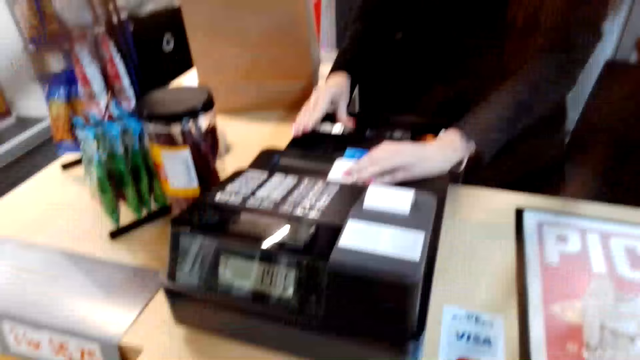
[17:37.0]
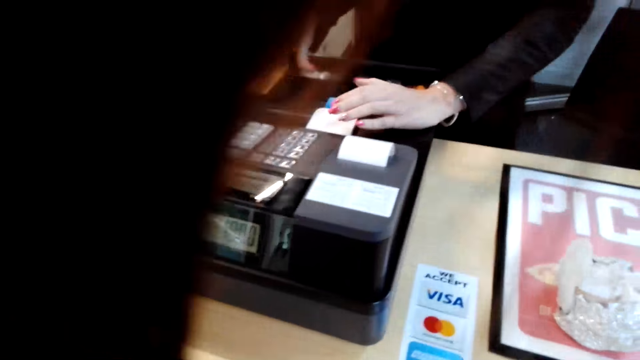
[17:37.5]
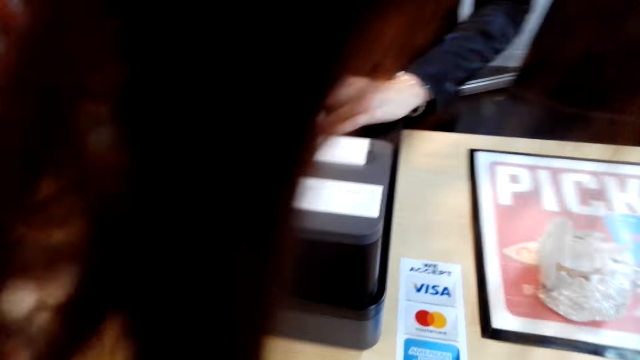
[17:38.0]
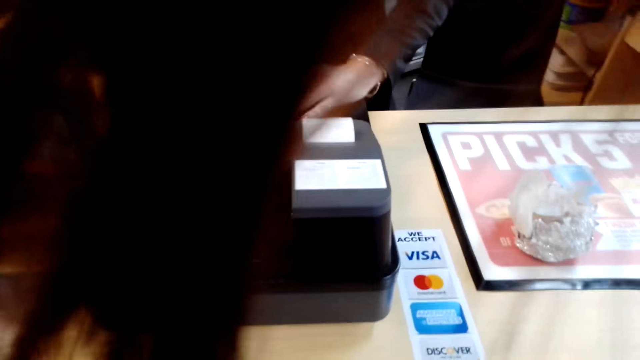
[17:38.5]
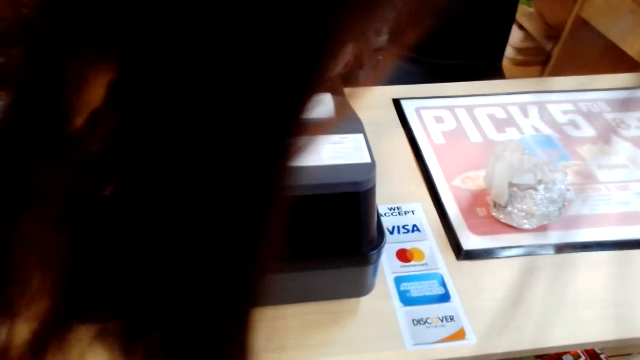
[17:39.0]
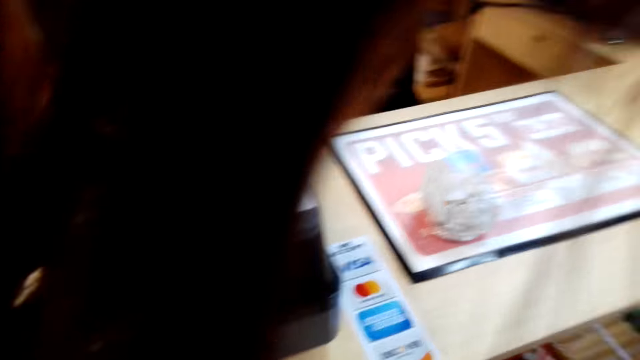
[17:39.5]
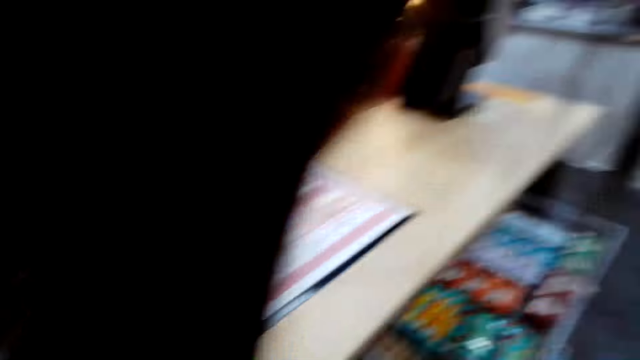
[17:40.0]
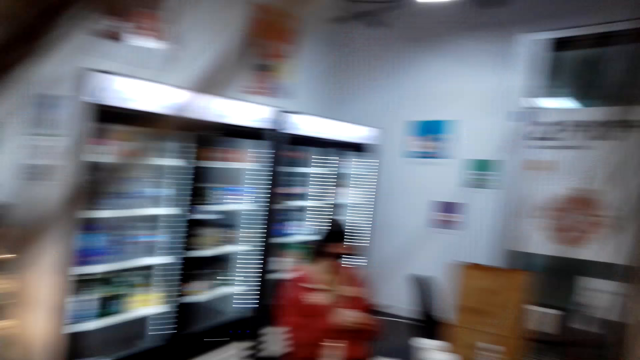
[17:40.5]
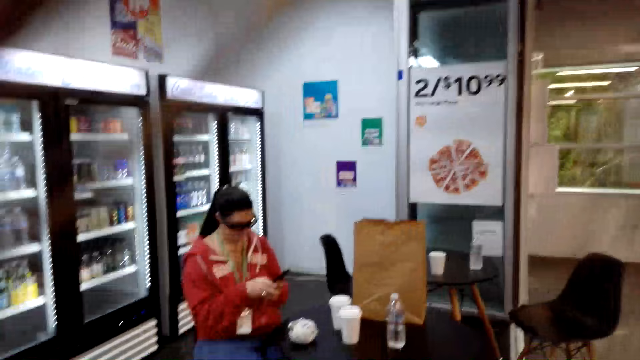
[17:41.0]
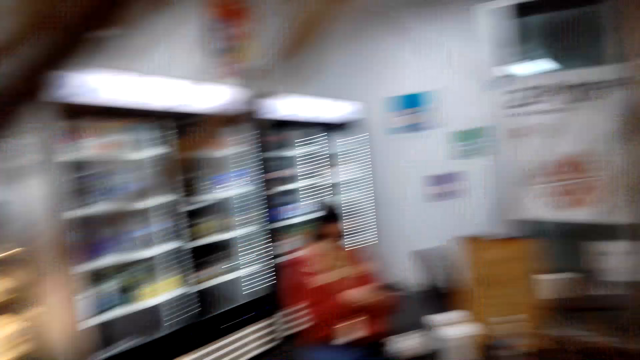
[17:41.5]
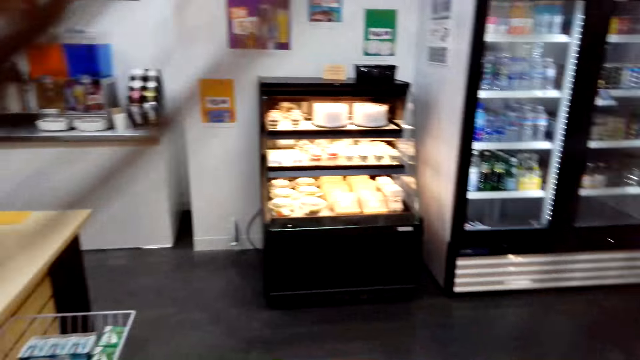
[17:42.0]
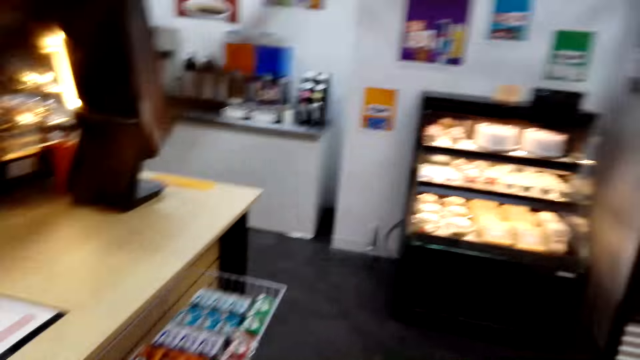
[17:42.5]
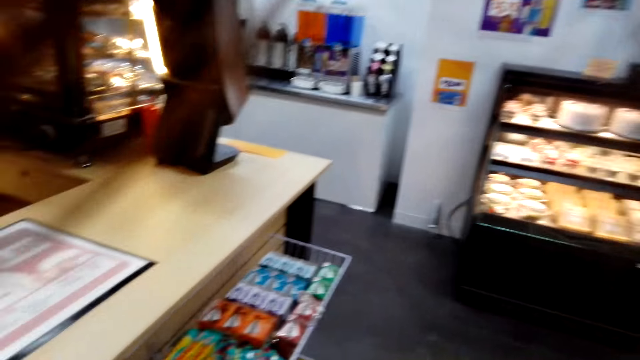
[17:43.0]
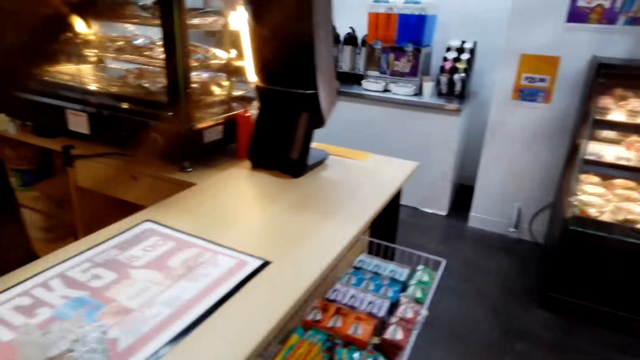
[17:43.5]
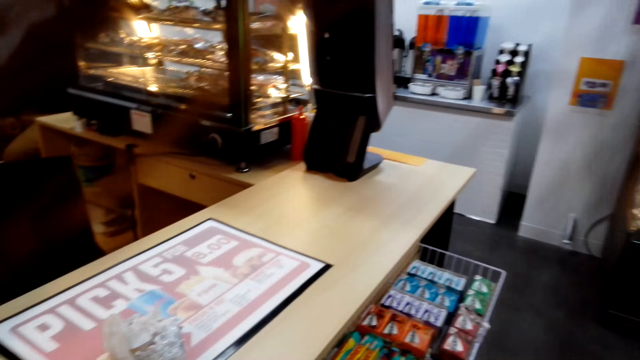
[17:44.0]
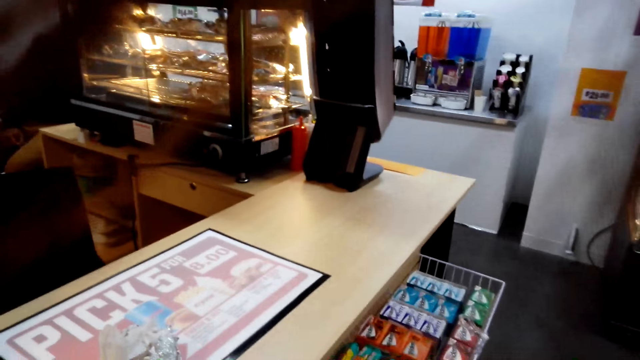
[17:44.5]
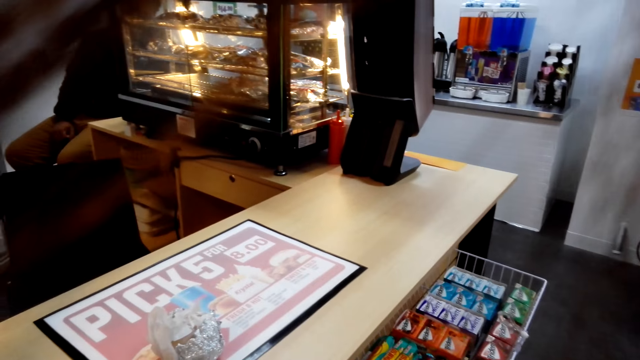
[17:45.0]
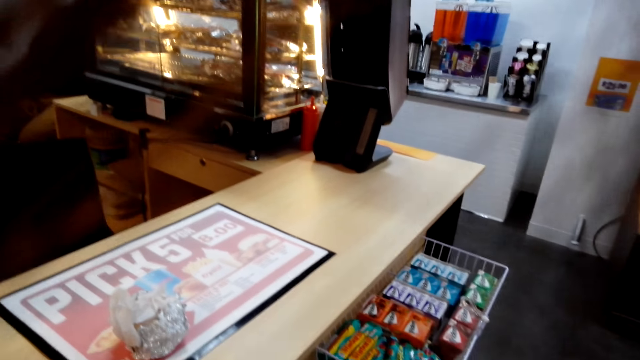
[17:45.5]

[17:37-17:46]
The camera wearer turns towards a woman. They talk to the woman. The woman operates her phone. The camera wearer talks to the woman.

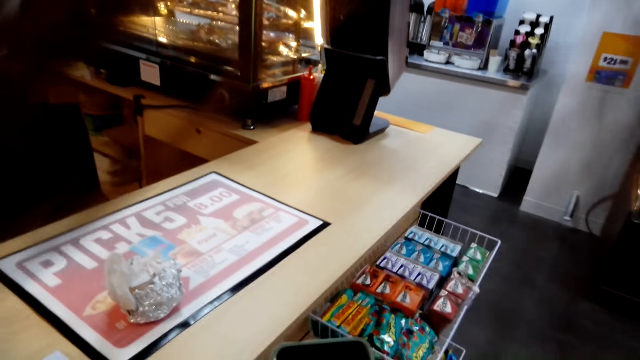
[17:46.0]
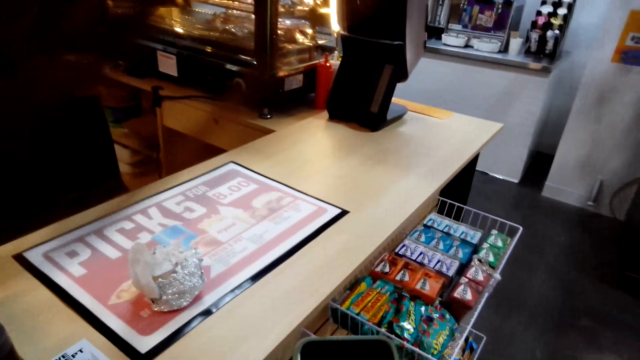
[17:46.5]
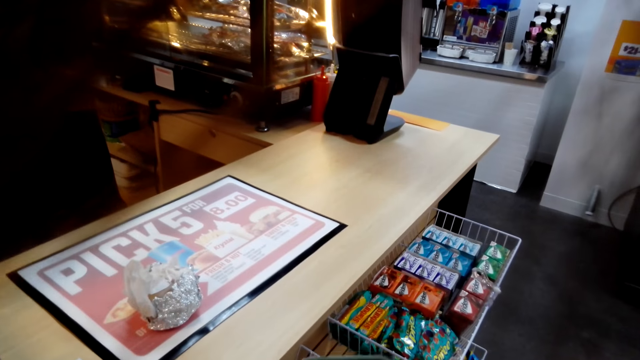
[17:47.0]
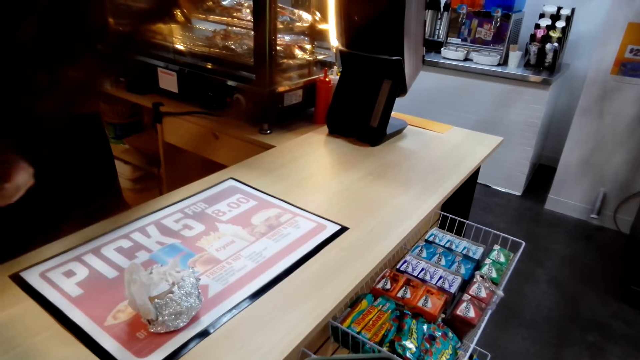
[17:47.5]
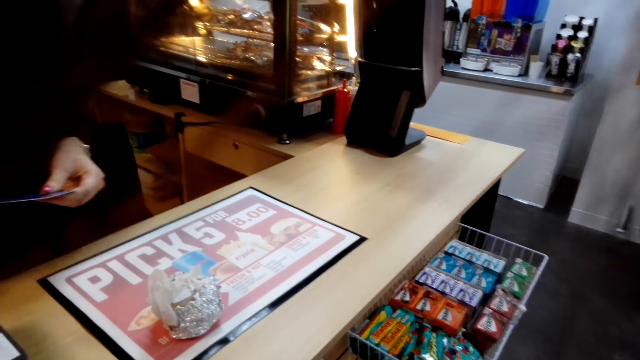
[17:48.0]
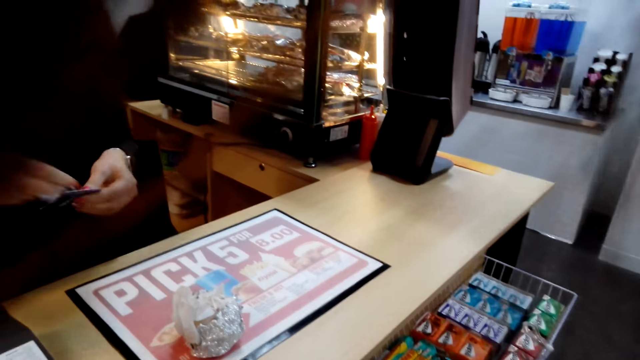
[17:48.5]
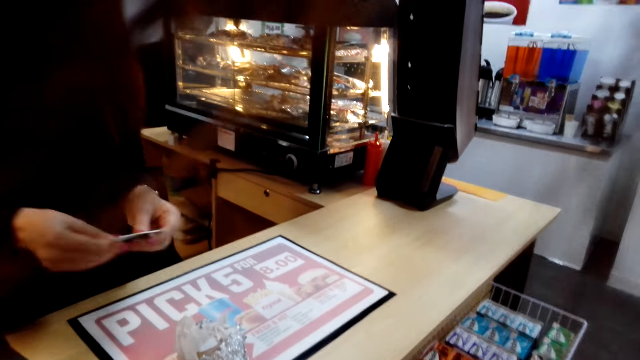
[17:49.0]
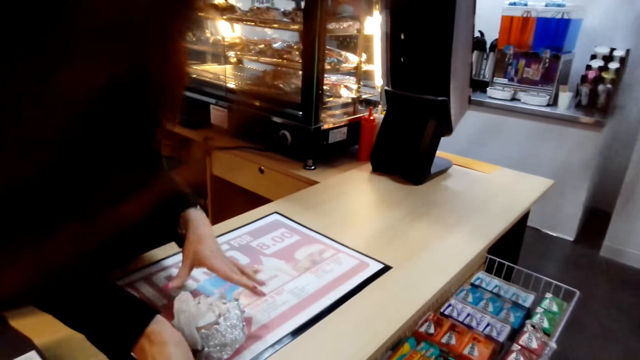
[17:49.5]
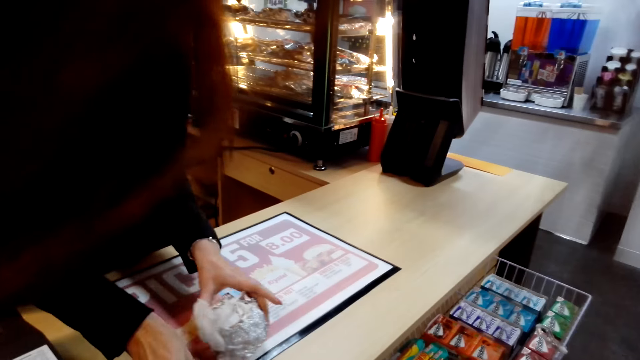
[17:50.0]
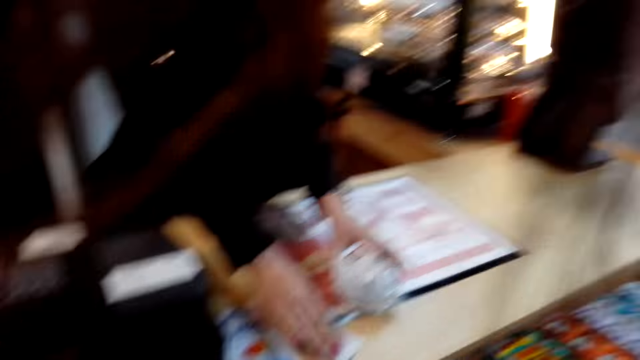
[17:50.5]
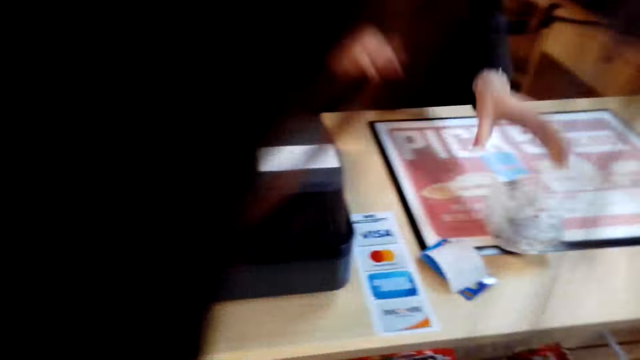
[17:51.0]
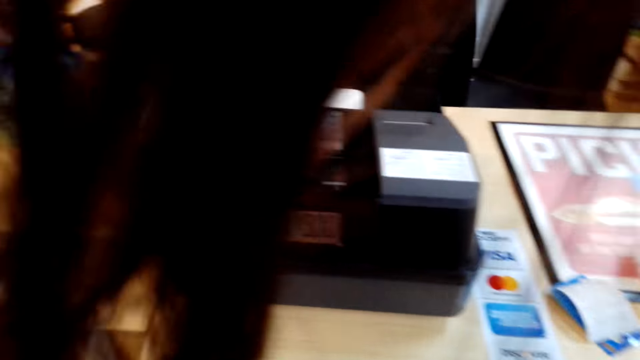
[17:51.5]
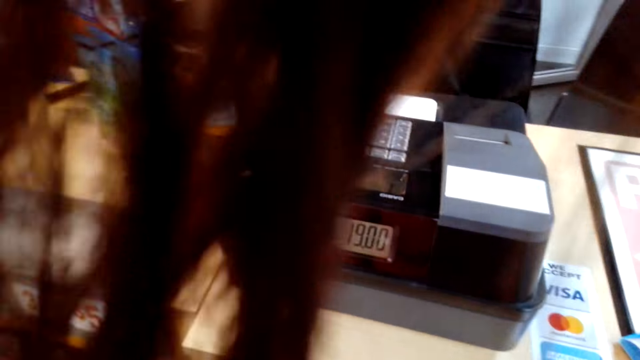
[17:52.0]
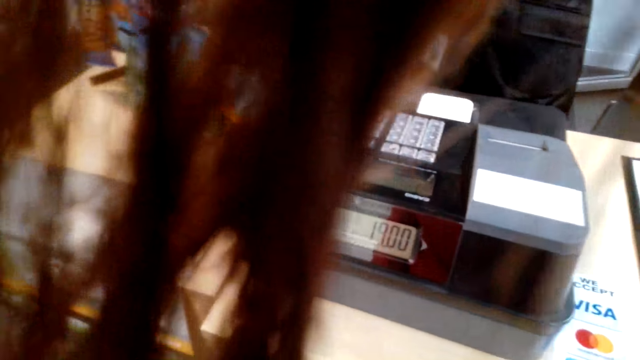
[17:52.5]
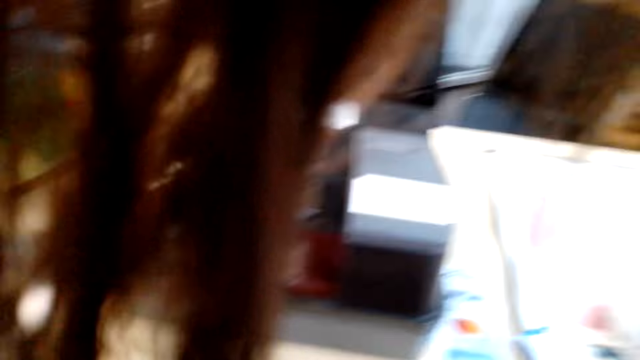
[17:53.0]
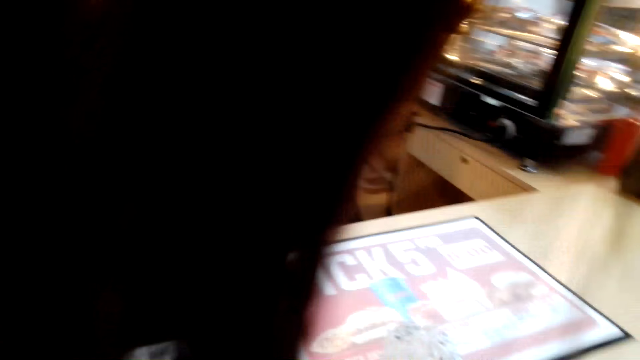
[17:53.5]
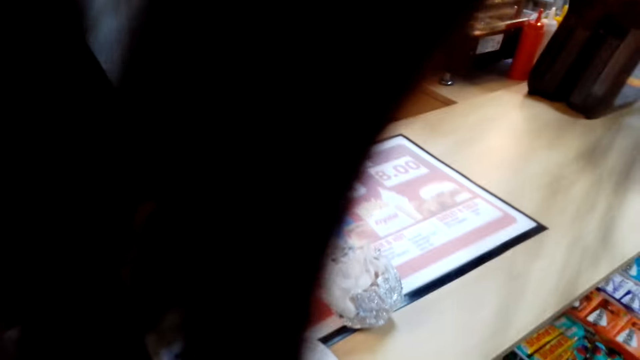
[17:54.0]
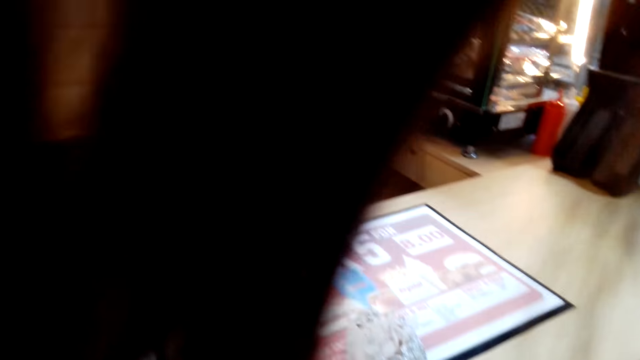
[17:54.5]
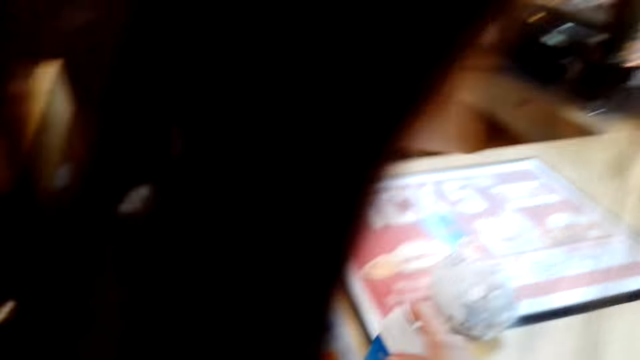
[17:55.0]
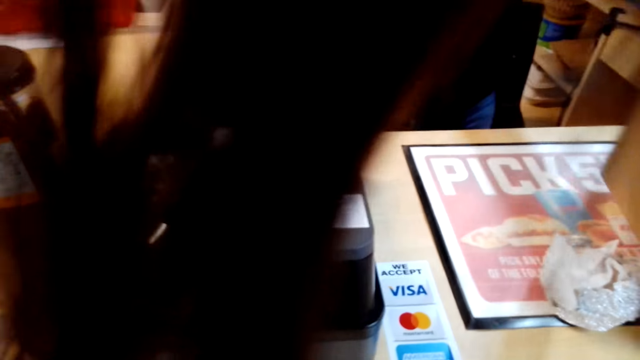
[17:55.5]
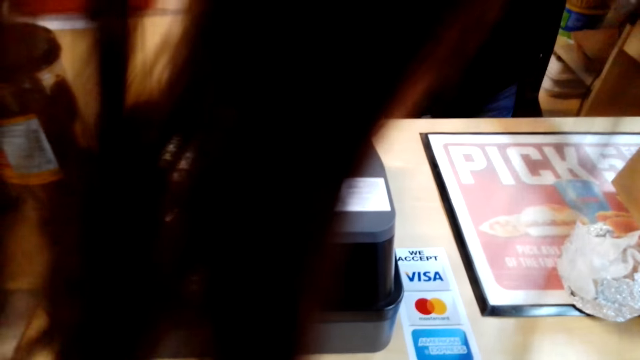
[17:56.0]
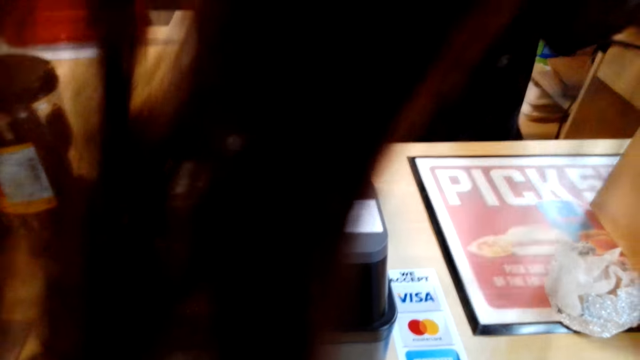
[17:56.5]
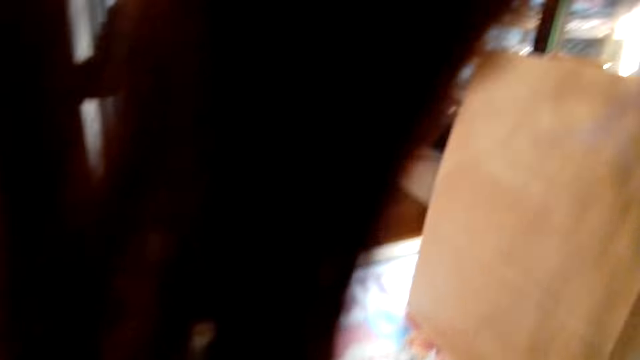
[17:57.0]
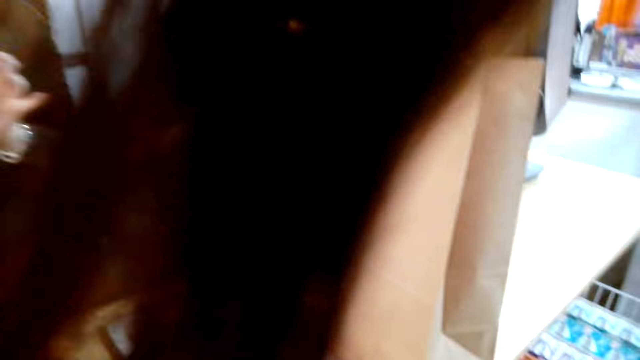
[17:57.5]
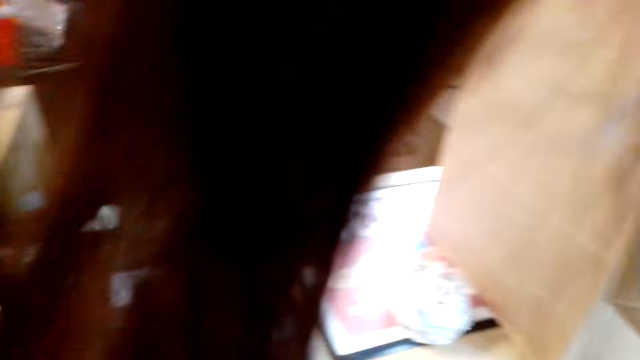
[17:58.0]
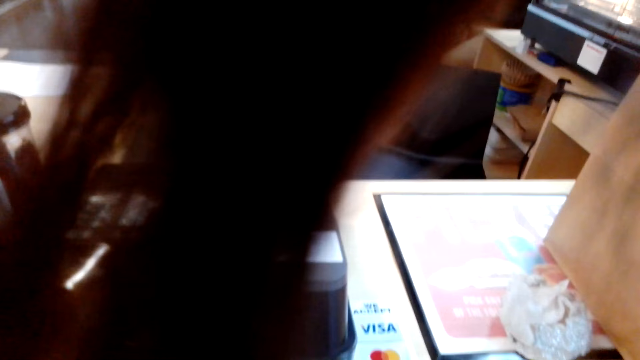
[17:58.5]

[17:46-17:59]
The camera wearer stares at the counter. A woman places the credit card on the counter. The woman hands over a receipt to the camera wearer. The woman pushes the foil towards the edge of the counter. The camera wearer stares at the counter. The woman places the product bag on the counter.
